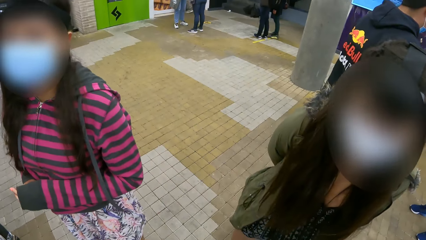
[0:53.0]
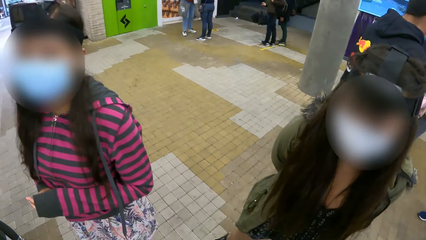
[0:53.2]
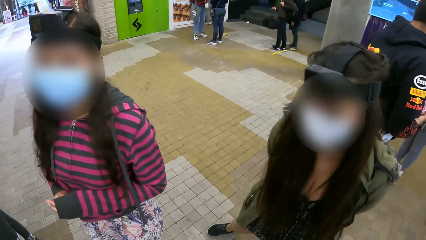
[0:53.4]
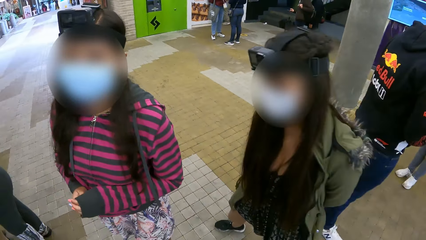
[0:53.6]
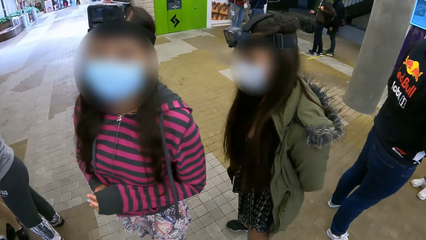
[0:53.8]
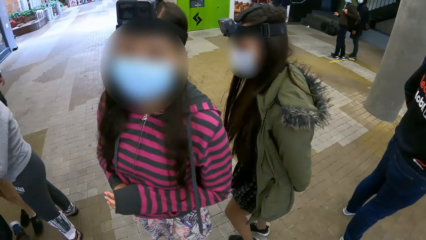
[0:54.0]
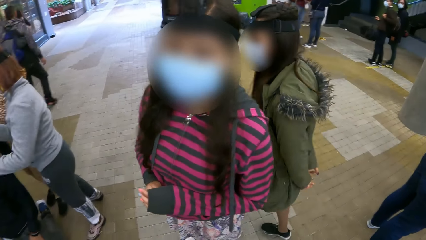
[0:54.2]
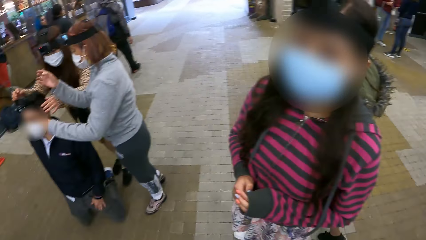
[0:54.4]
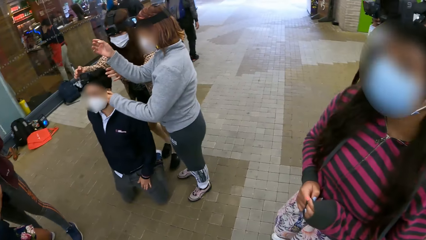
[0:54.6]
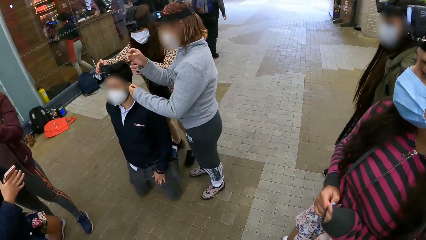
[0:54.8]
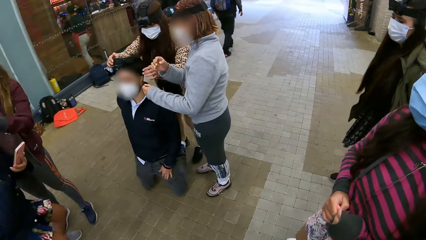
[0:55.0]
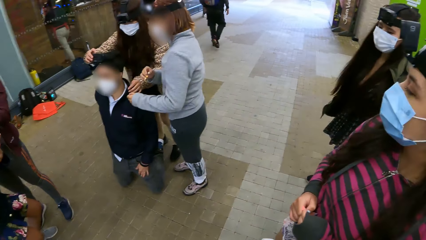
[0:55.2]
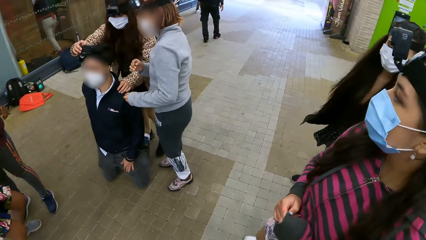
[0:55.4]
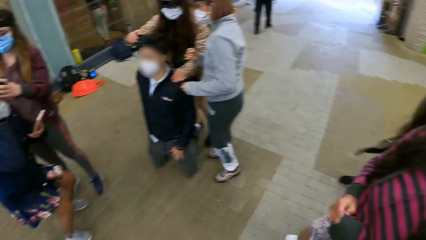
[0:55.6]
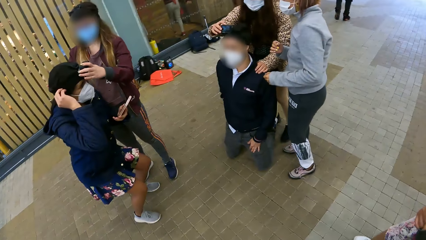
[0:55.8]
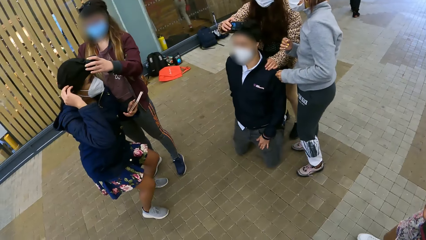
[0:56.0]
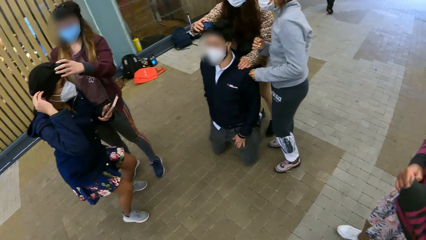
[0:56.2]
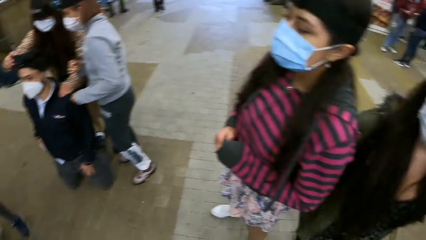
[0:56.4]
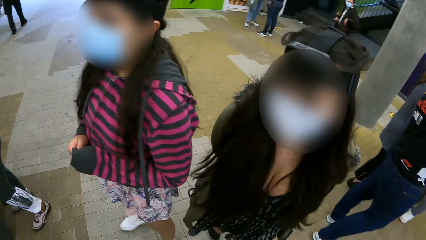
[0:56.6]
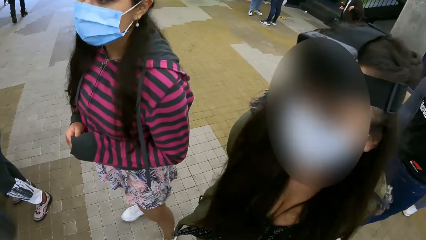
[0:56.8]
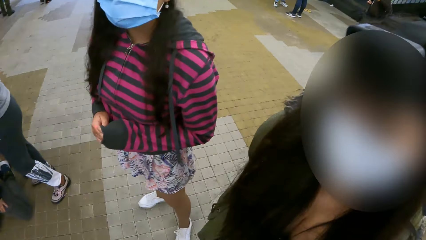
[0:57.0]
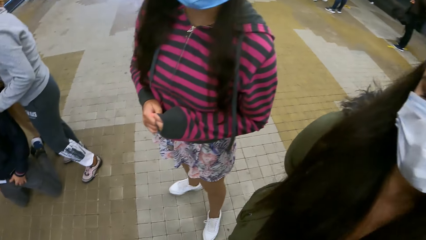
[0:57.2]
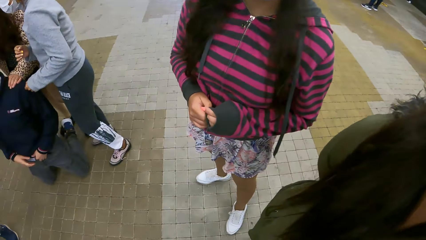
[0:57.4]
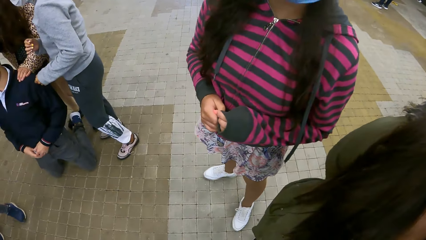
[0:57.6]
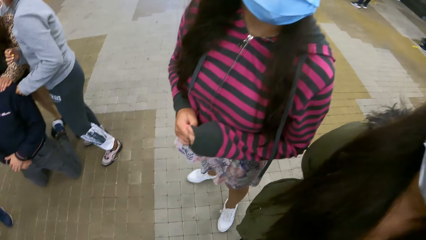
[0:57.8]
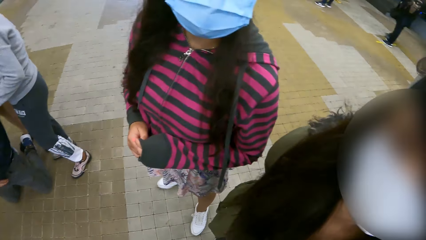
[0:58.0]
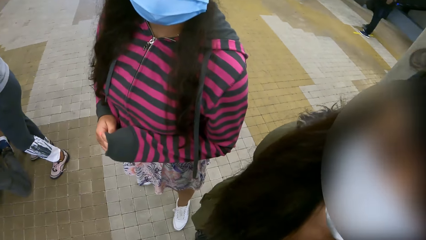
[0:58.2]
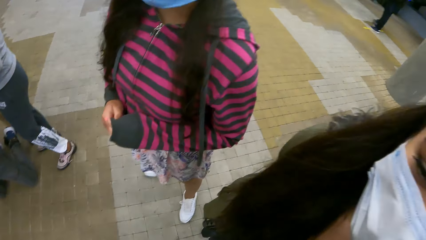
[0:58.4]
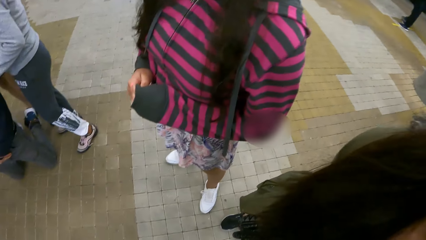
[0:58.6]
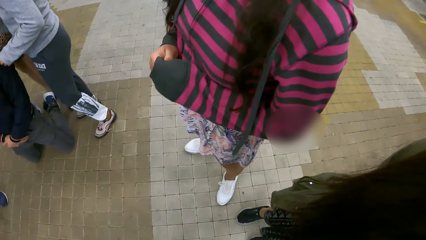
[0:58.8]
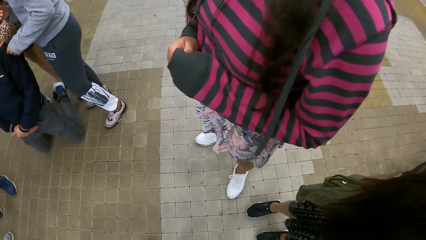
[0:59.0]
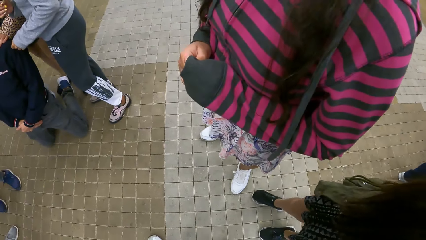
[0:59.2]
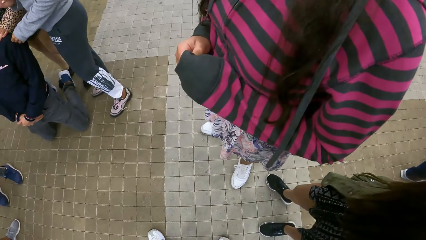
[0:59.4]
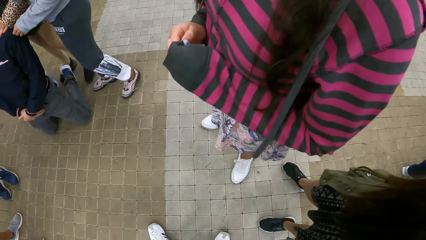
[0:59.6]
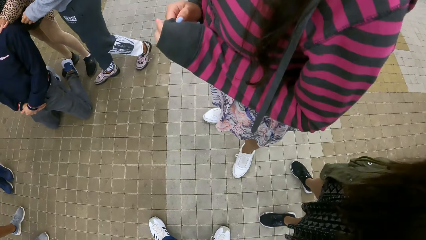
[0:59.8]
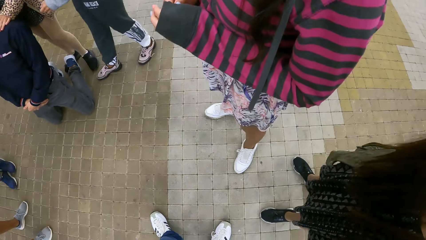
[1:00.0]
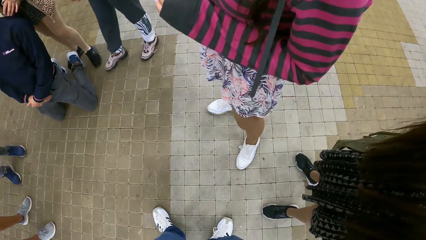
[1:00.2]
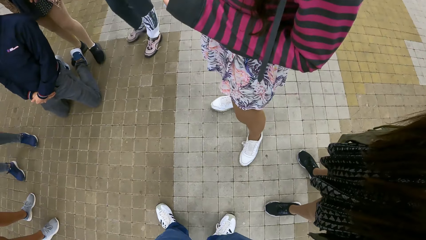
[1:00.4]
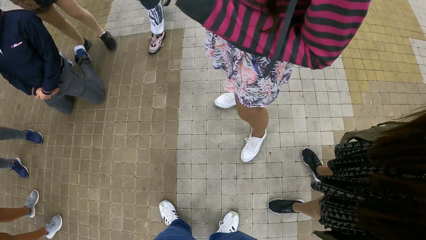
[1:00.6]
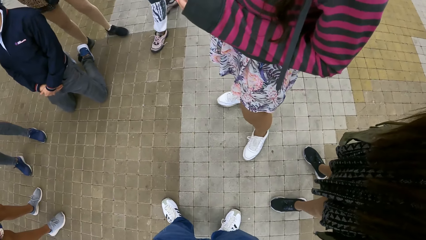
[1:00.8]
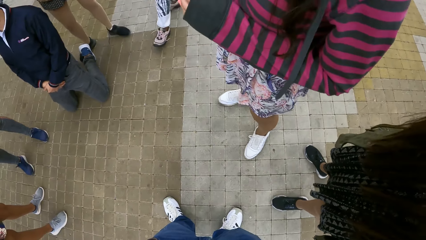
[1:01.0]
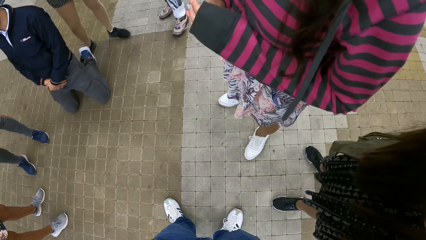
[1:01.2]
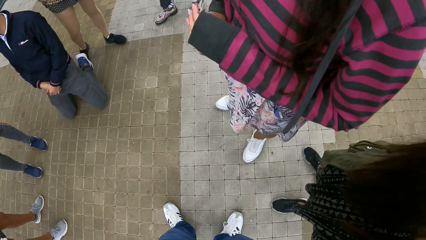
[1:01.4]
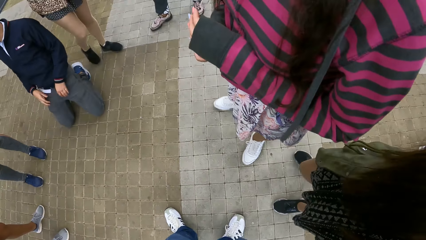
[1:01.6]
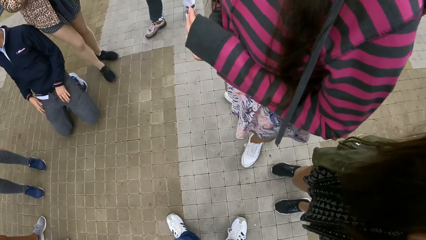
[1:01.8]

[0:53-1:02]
A woman walks around the building. The camera wearer looks around the building.

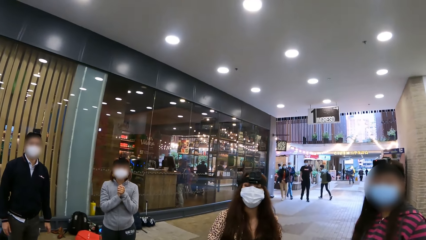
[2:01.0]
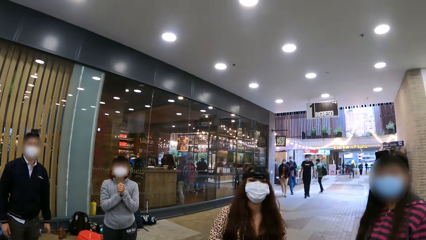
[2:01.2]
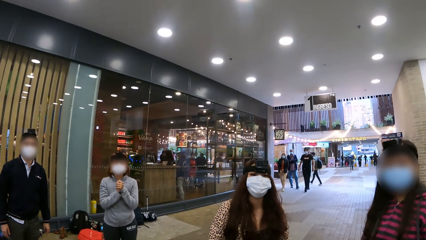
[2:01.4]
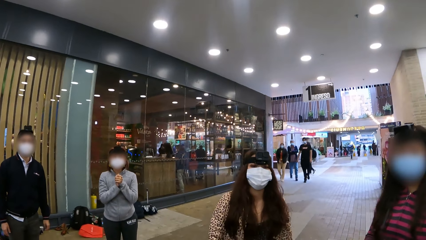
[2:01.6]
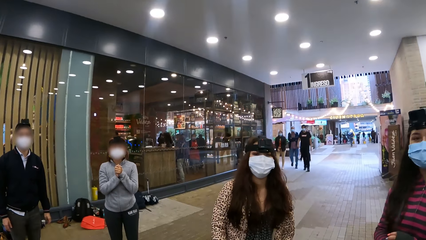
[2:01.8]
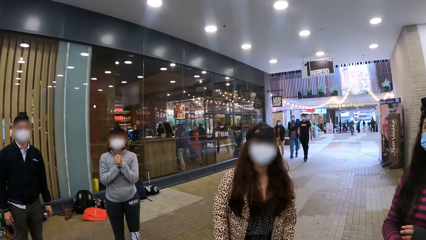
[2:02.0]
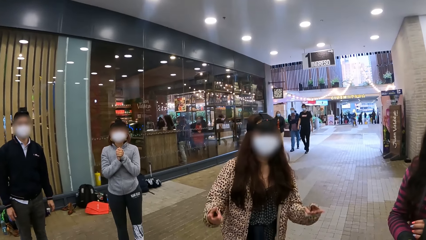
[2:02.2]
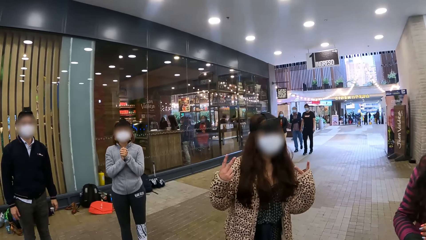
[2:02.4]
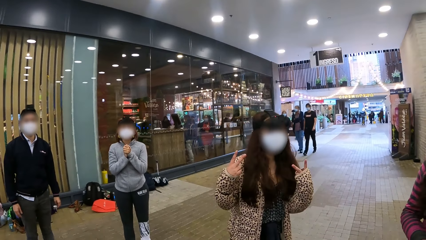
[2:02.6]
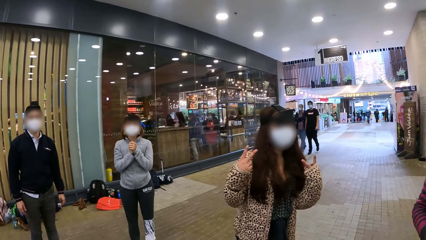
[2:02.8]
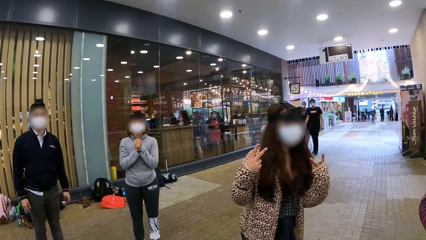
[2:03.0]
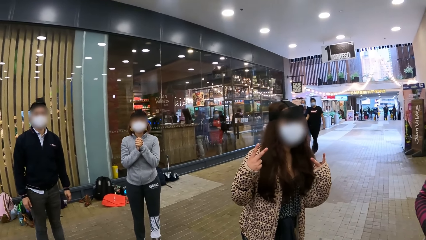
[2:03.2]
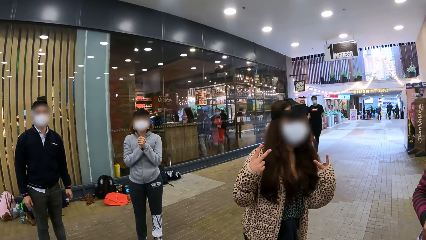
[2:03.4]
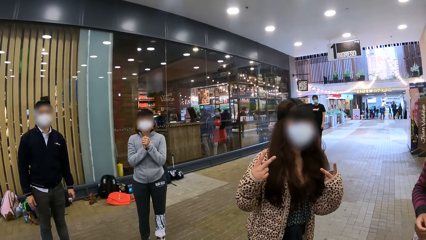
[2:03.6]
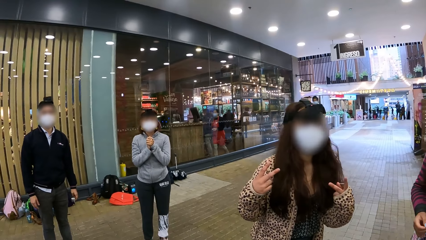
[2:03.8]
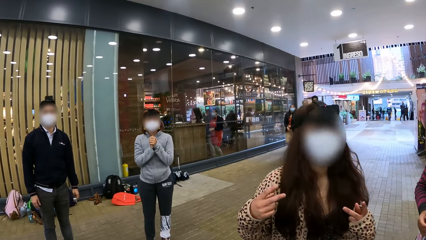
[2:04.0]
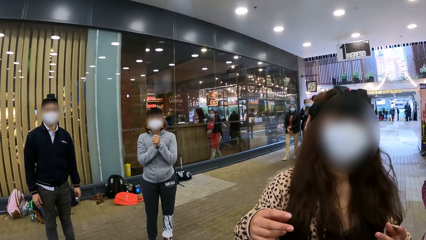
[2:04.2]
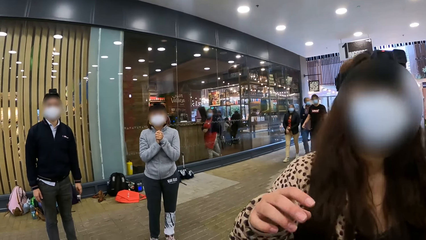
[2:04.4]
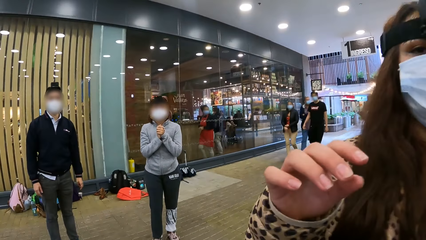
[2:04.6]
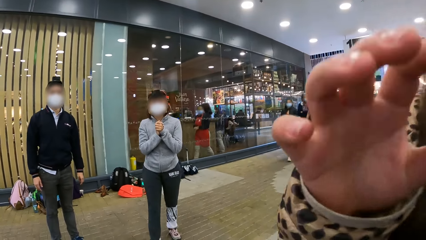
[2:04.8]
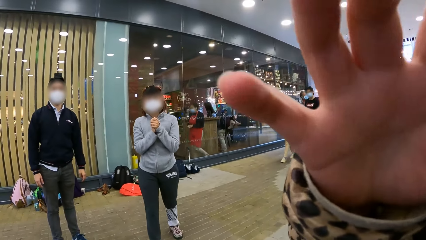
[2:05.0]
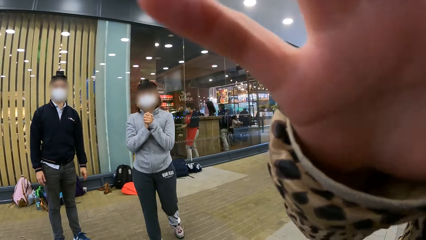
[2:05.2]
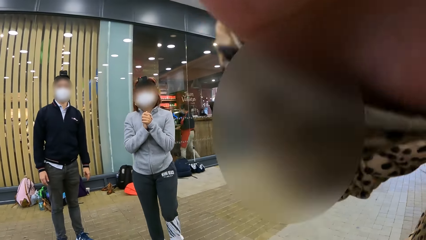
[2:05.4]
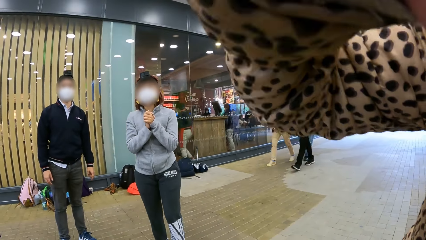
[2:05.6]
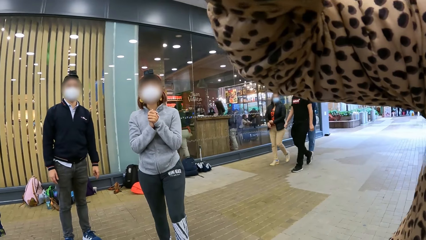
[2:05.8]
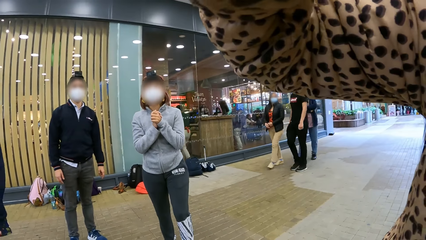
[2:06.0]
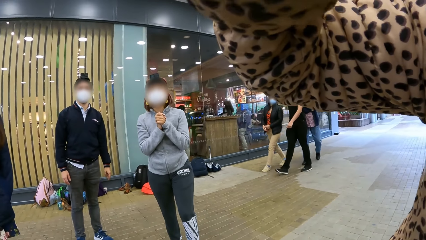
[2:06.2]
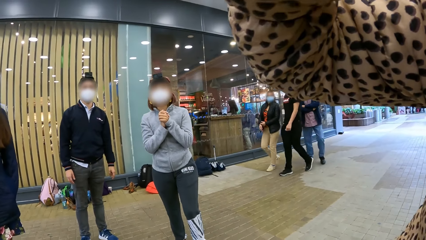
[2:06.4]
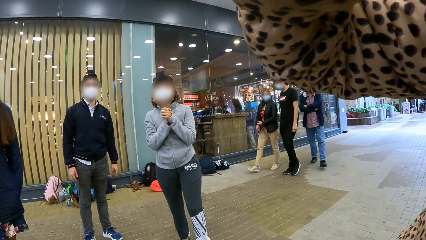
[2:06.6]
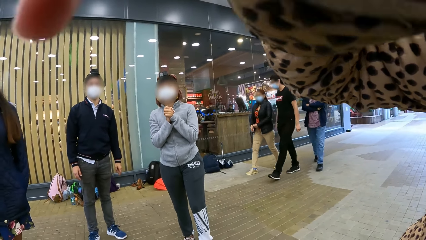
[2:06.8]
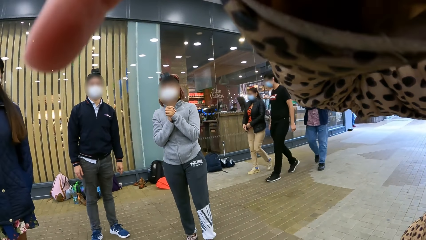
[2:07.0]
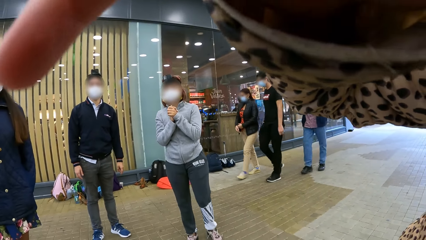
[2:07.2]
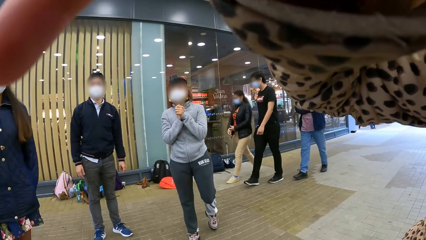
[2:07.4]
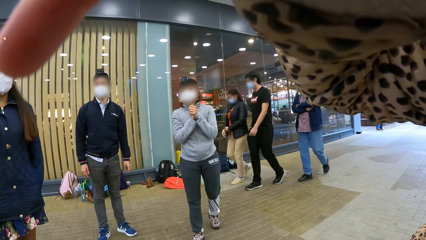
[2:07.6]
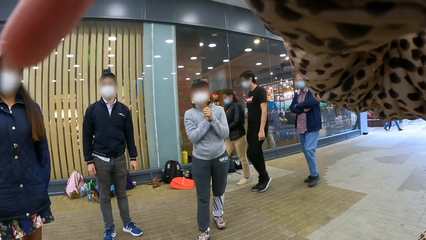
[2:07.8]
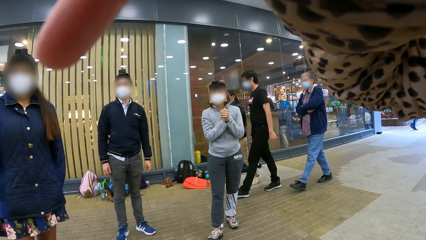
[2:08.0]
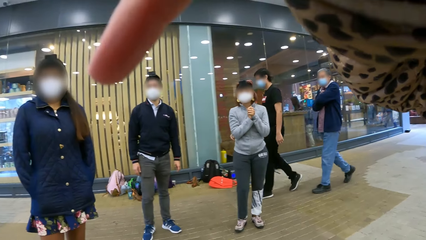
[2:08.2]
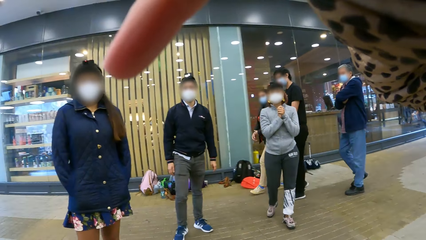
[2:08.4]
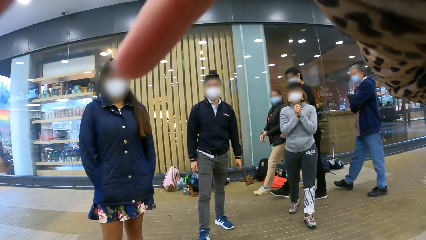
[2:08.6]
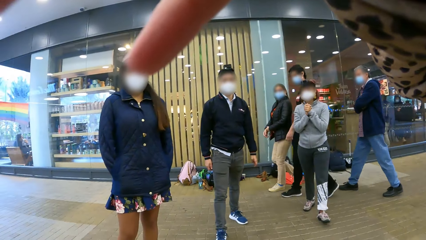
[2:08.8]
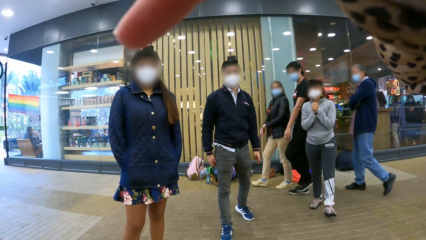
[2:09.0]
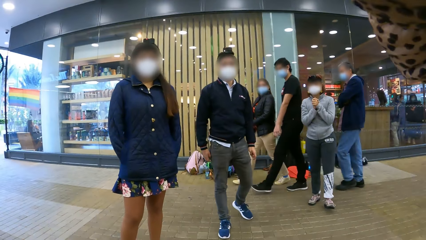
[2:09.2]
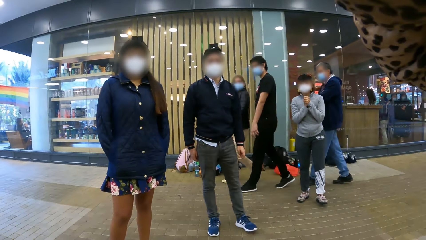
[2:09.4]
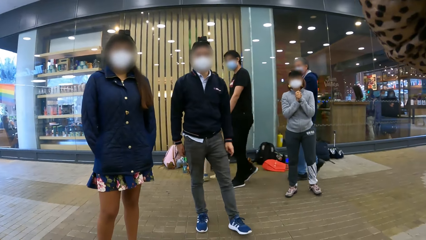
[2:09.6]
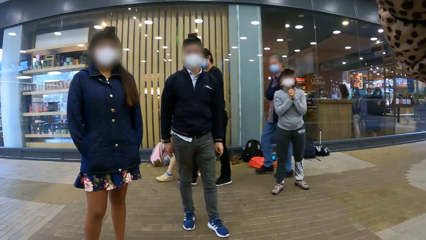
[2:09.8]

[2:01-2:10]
A woman takes a pause. The woman holds another woman's camera.
